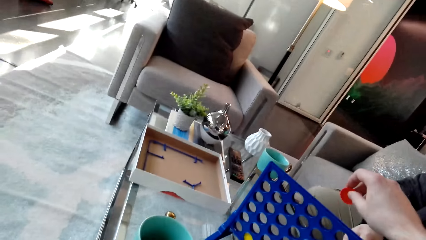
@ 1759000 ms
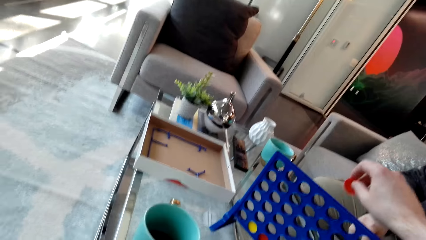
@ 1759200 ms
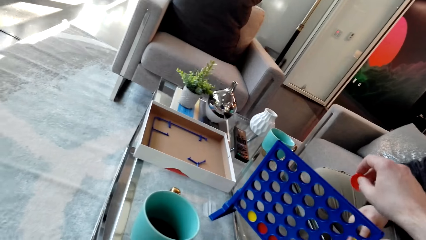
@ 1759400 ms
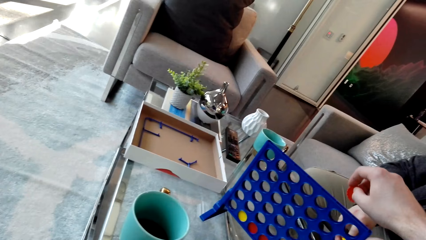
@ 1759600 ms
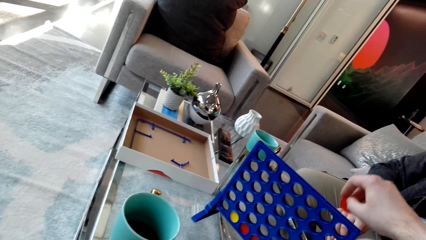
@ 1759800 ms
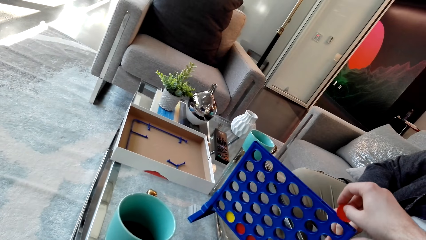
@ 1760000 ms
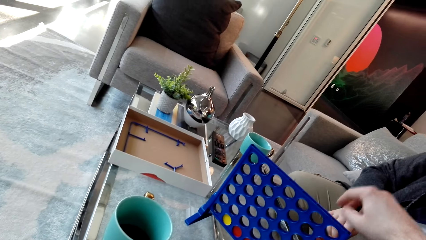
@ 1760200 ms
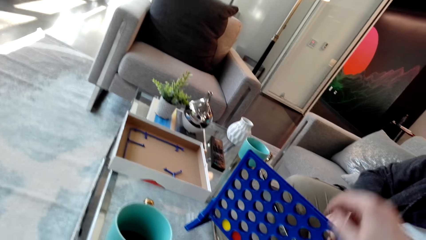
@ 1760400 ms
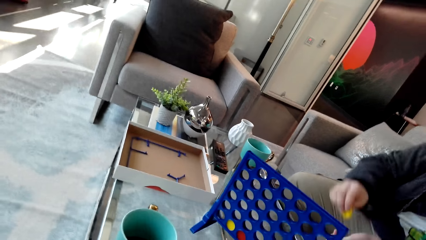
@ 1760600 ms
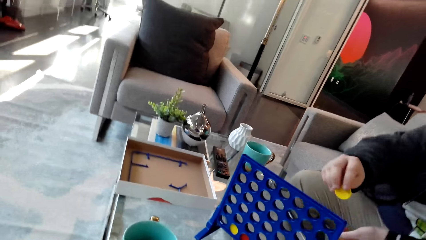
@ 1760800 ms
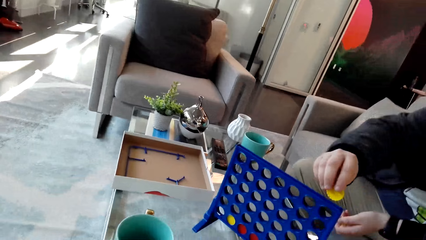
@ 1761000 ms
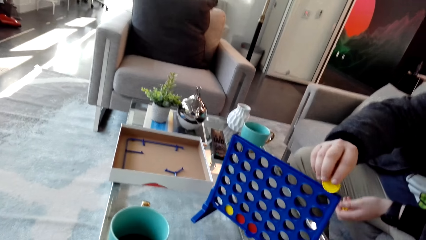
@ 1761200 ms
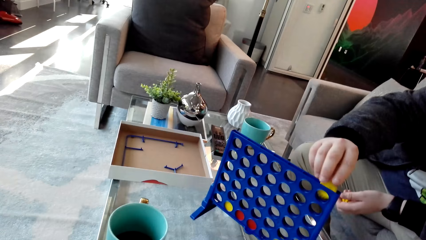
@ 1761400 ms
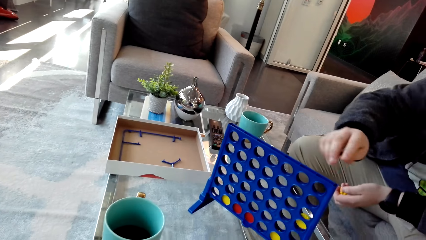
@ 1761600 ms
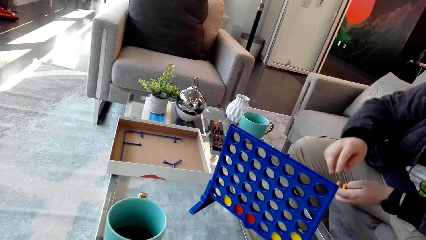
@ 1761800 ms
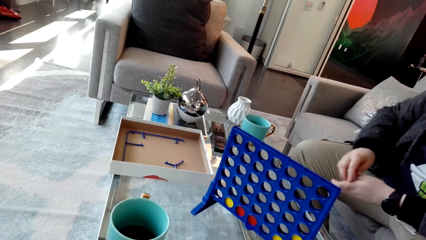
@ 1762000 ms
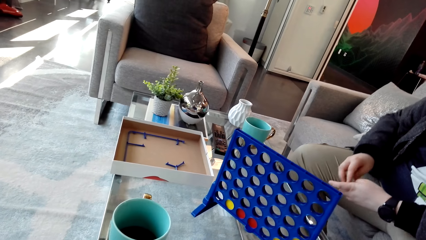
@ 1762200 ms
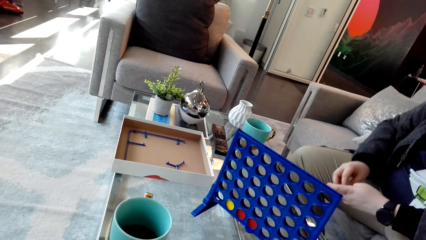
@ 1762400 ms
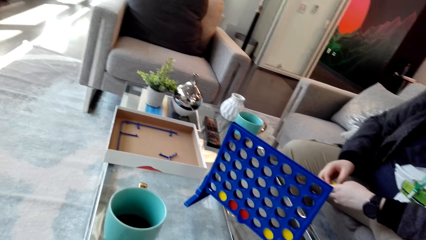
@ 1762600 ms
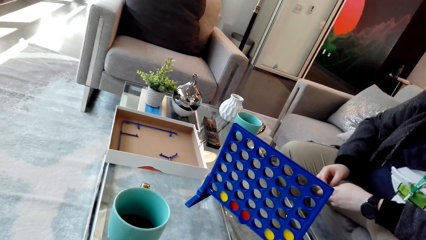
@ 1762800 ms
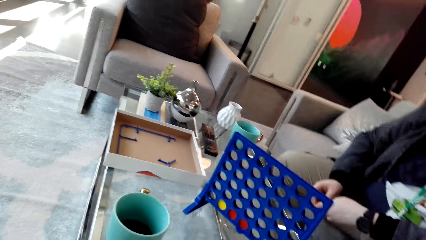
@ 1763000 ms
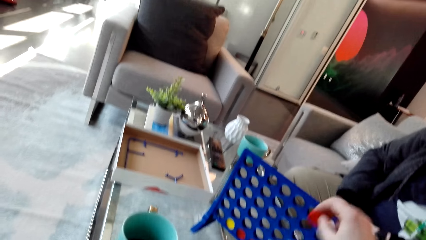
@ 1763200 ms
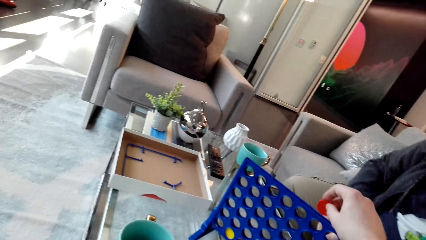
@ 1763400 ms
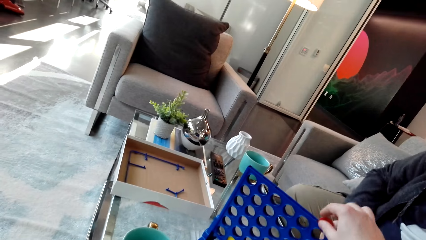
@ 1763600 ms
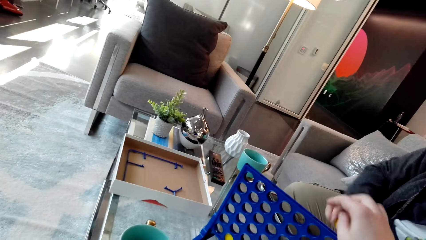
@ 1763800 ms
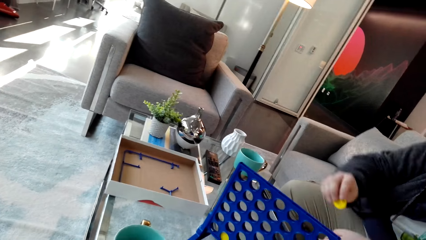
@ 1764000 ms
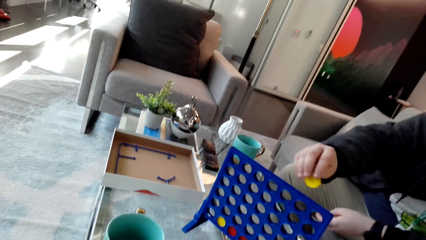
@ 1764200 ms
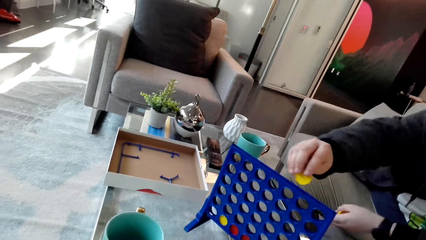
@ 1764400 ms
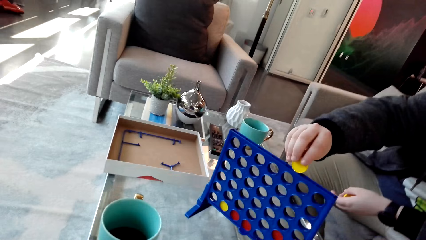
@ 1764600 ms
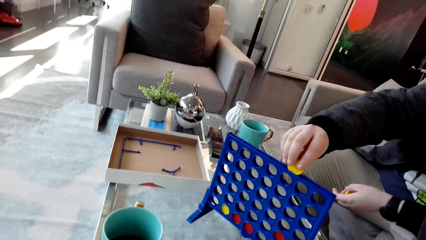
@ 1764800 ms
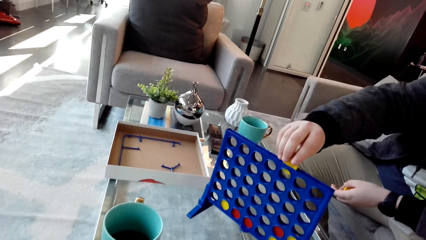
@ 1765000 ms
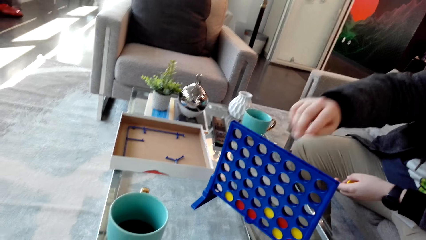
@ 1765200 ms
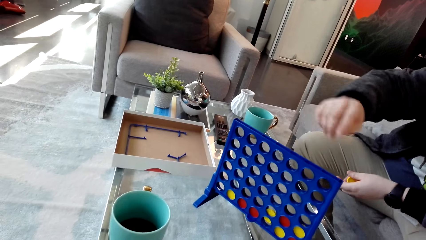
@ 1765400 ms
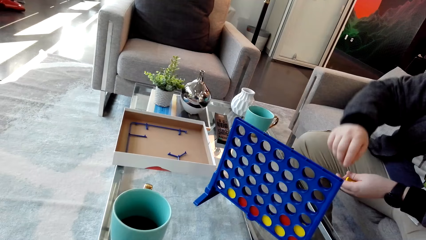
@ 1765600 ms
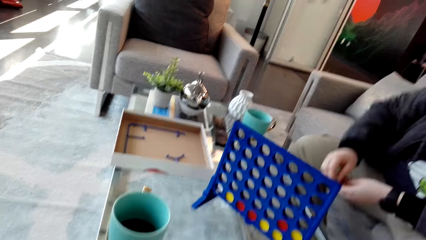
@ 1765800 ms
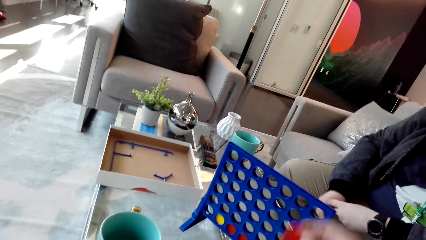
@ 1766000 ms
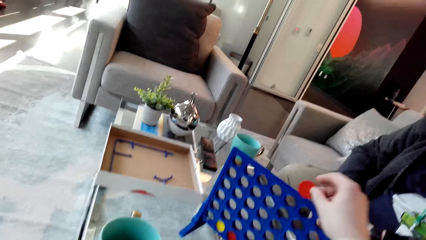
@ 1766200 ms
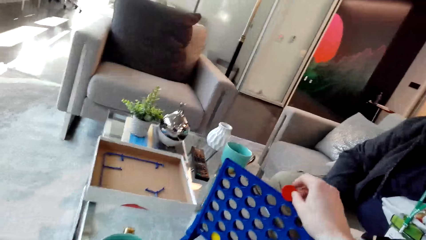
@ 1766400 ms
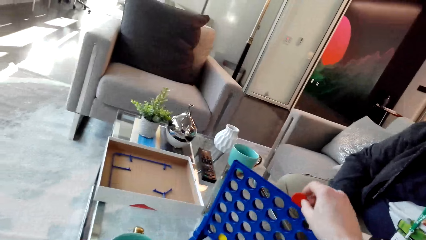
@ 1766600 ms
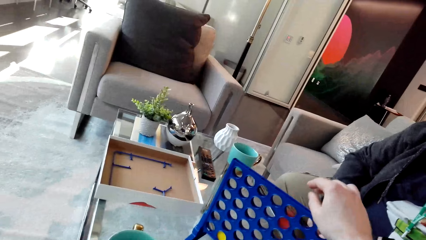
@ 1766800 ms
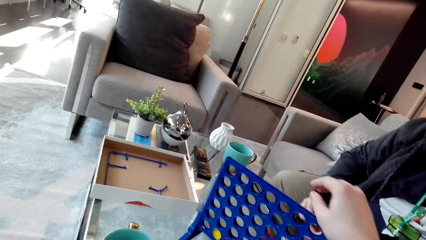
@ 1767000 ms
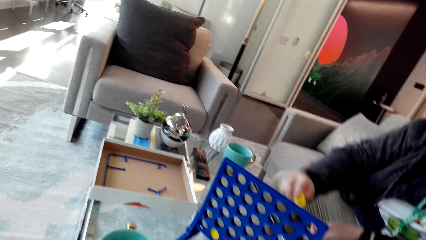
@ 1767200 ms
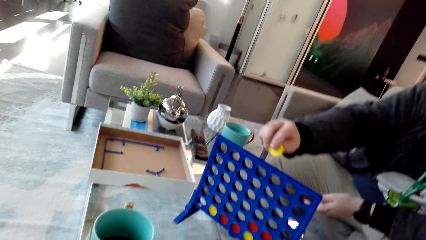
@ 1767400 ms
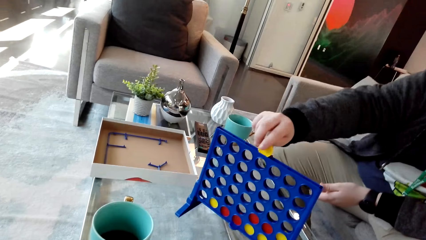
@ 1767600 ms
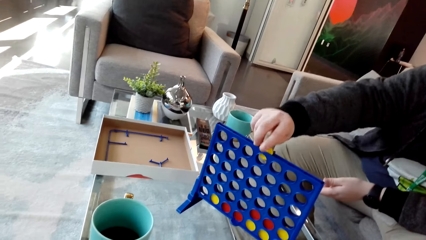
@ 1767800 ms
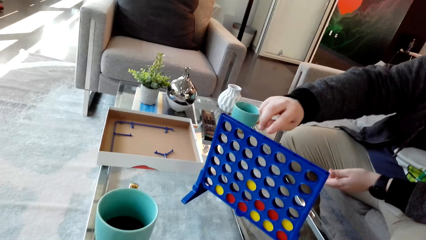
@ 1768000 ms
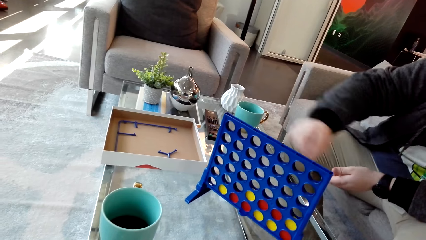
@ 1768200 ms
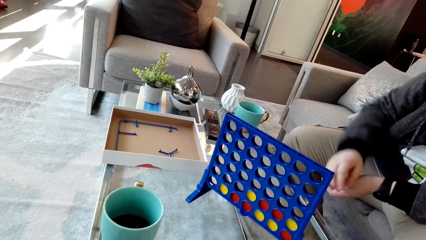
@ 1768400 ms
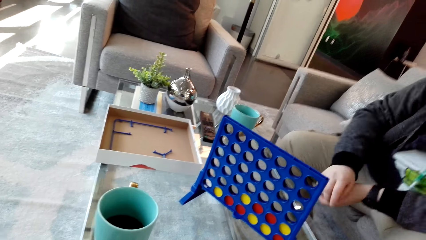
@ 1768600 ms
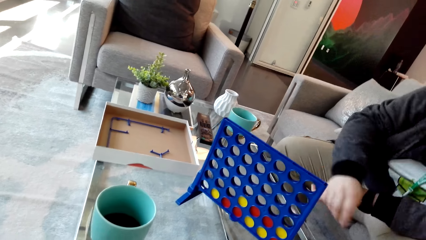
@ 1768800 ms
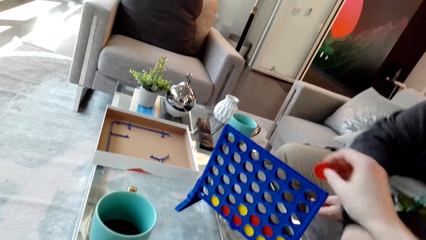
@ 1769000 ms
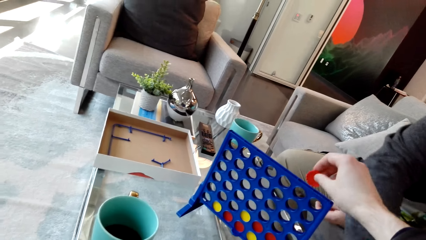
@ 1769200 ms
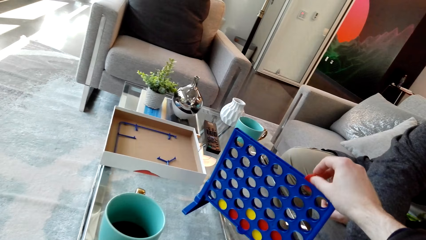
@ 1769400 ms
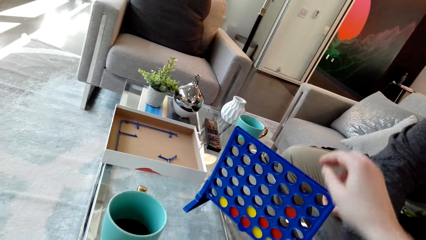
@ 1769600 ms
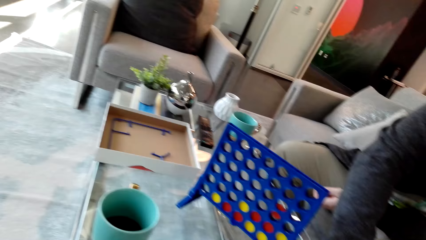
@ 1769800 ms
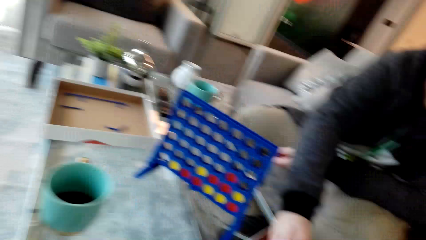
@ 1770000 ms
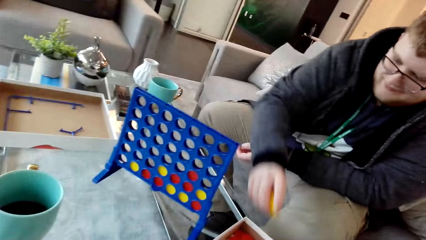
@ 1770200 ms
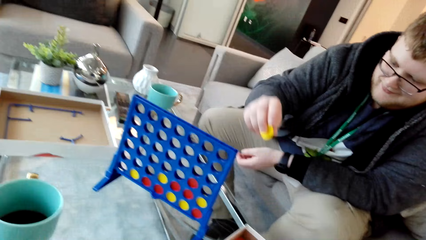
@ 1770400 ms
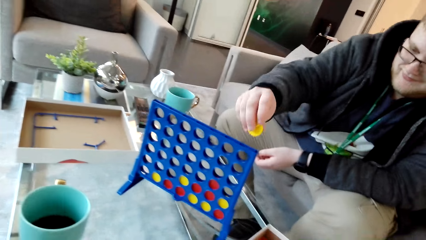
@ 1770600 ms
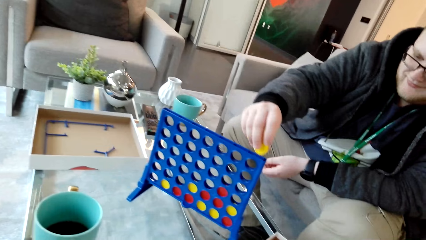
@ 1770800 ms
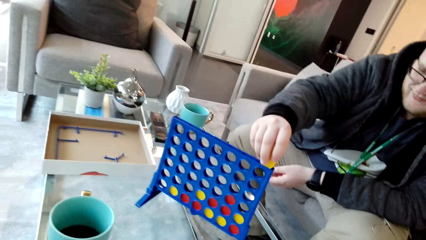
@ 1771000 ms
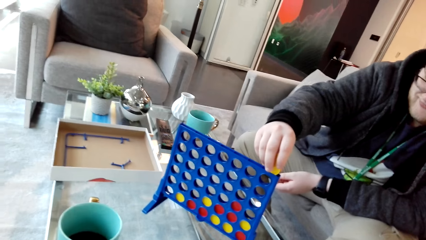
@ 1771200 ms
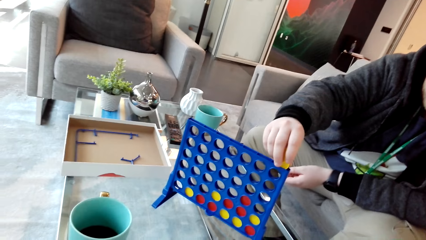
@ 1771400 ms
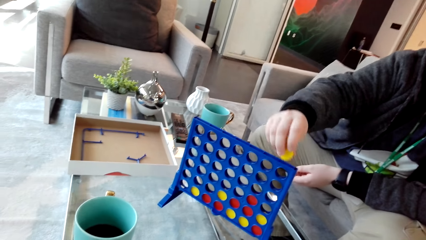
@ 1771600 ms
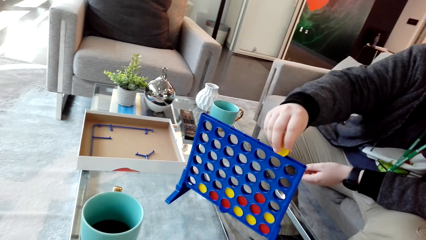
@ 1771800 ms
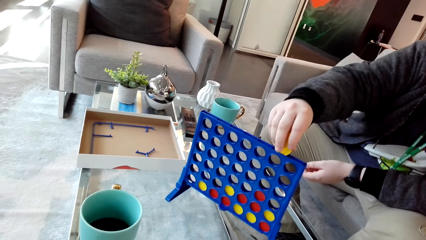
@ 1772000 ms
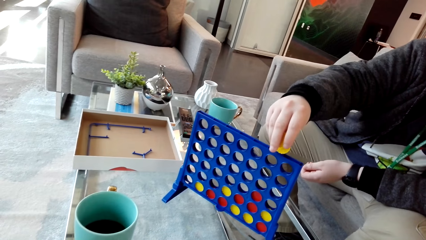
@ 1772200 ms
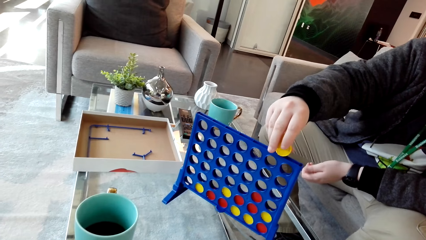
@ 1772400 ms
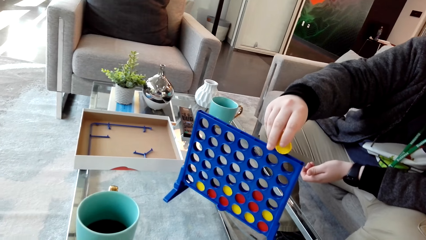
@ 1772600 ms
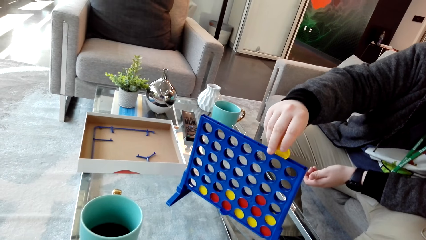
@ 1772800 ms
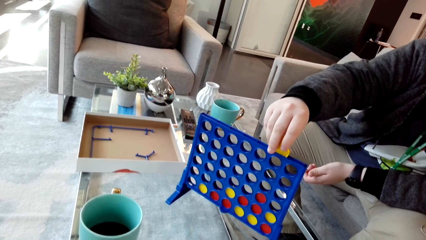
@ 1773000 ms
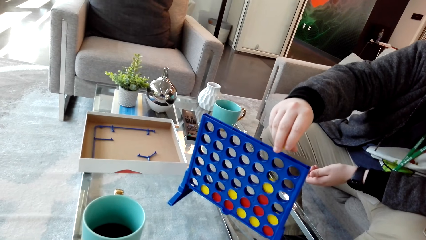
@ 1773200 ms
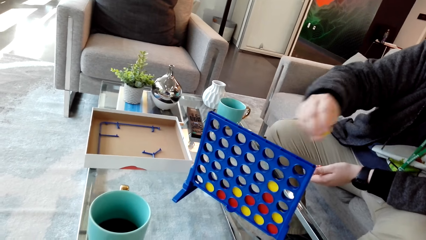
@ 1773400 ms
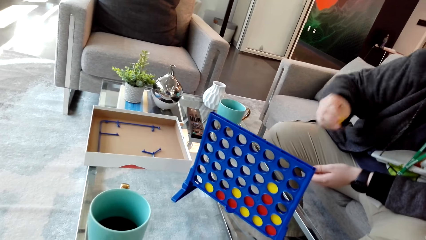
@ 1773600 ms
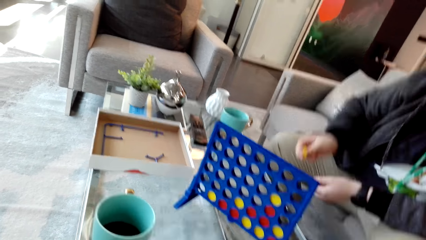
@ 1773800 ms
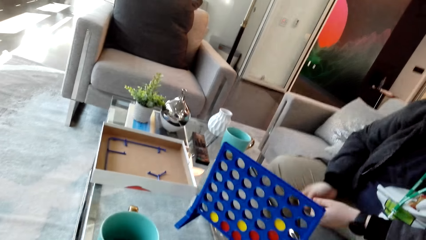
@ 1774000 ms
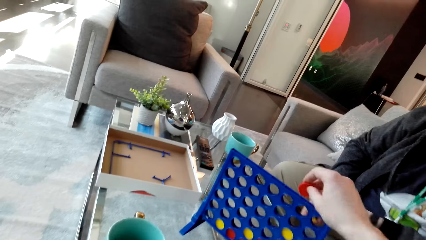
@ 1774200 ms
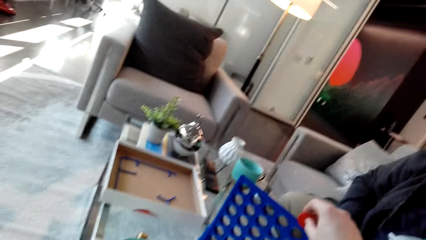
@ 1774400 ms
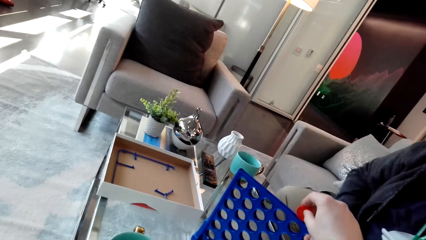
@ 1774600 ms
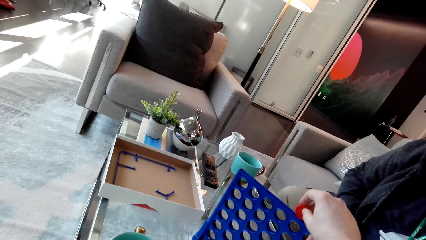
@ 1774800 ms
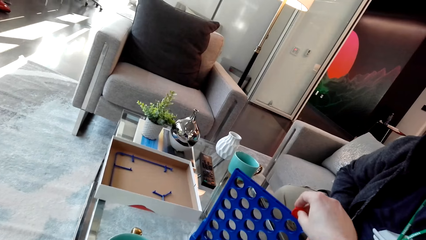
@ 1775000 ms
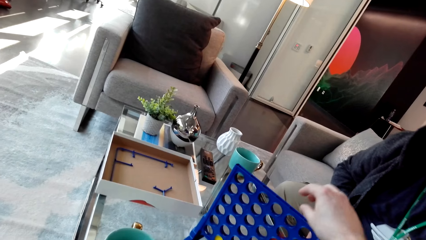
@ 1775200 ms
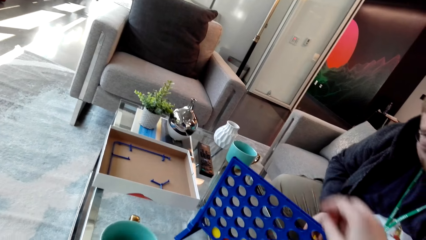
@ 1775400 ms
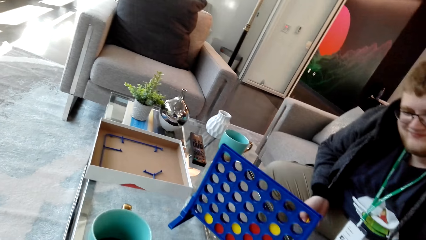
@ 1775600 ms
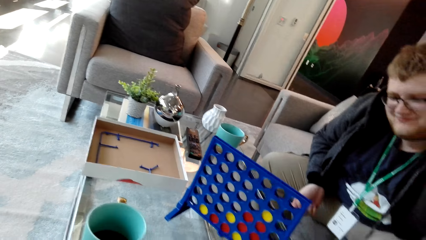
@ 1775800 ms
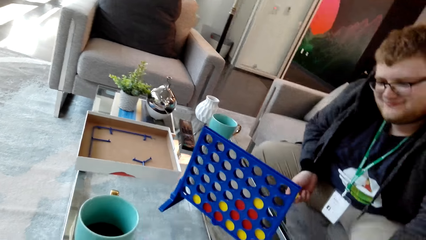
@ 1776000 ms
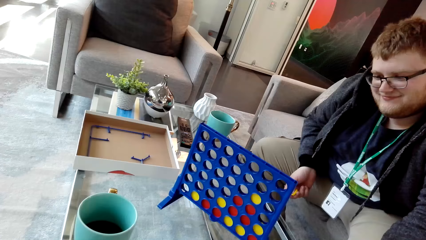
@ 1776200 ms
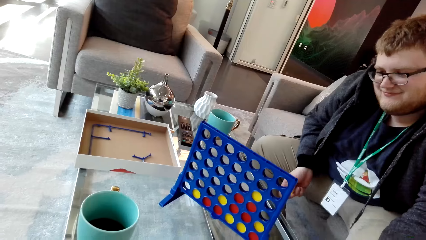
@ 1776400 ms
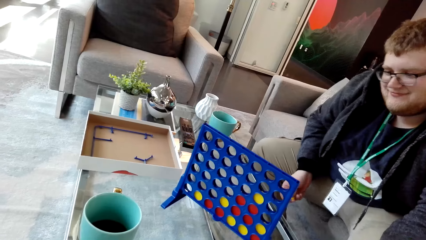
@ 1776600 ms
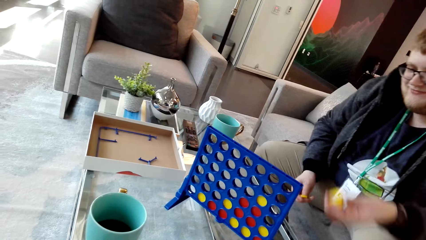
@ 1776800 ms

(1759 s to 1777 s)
The camera wearer drops the disc in the board. A man drops the disc on the board. The camera wearer drops the disc in the board. The man drops the disc on the board. The camera wearer drops the disc in the board. The man drops the disc on the board. The camera wearer drops the disc in the board. The man picks up the disc and drops the disc on the board. The camera wearer drops the disc in the board.
